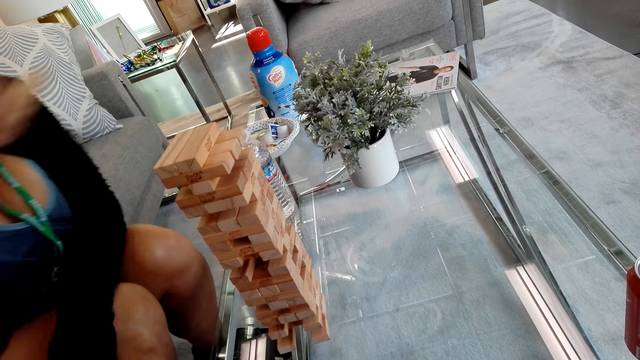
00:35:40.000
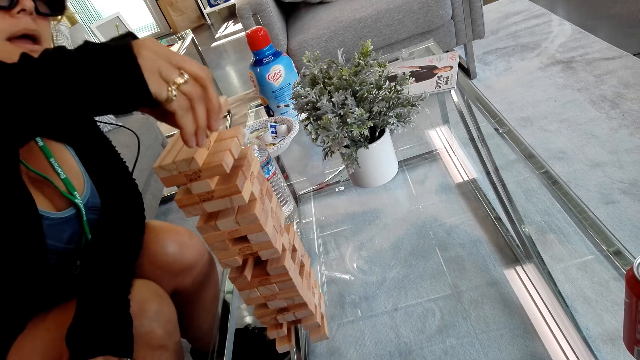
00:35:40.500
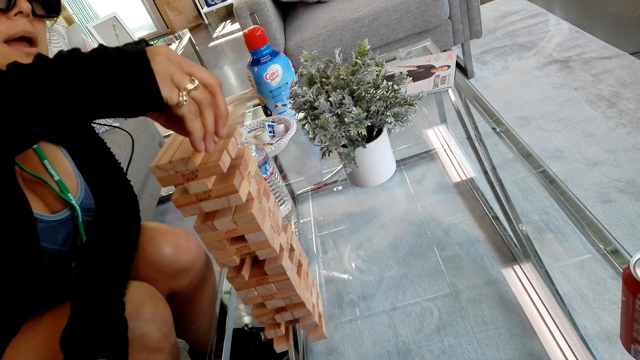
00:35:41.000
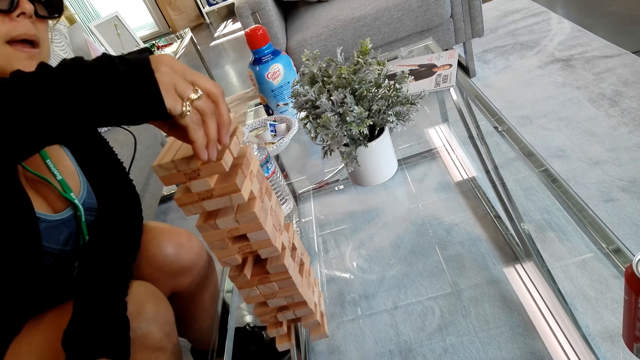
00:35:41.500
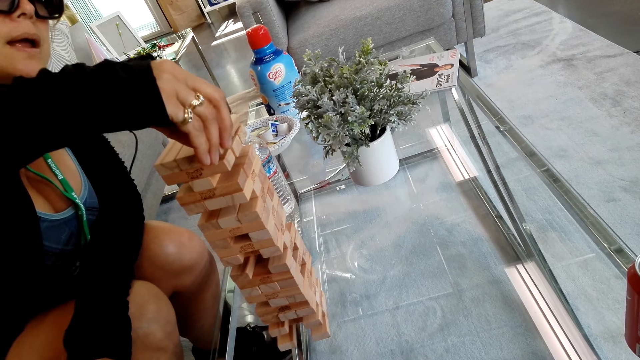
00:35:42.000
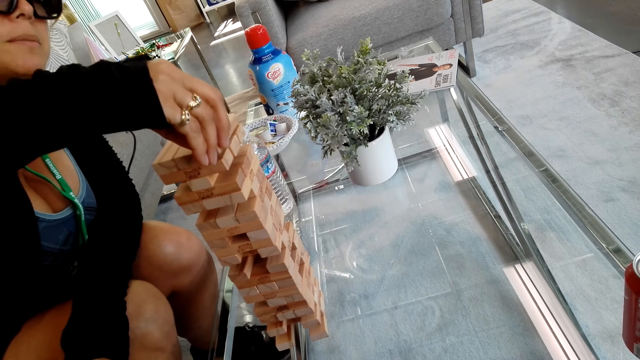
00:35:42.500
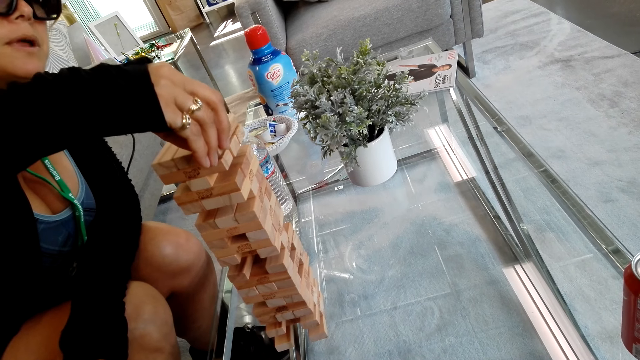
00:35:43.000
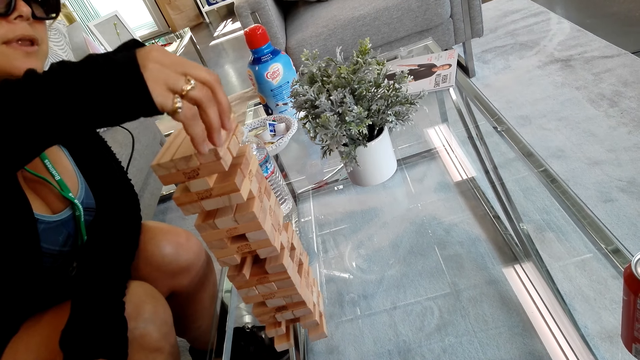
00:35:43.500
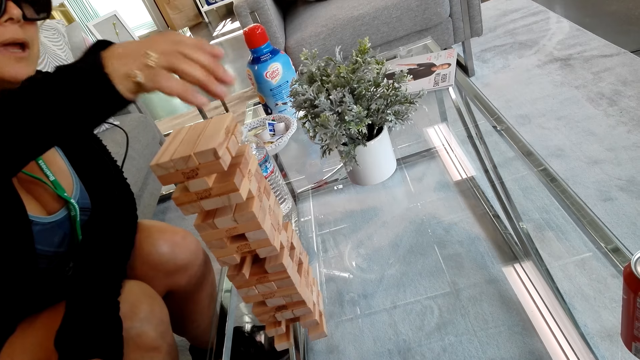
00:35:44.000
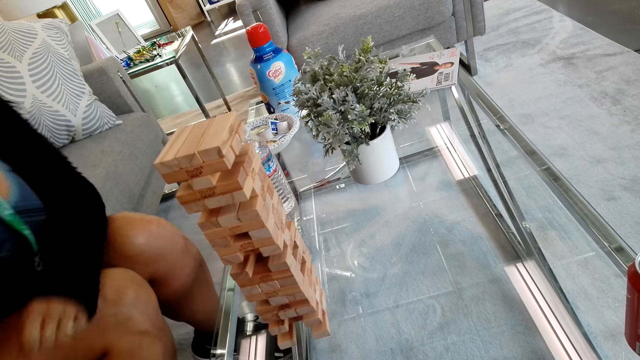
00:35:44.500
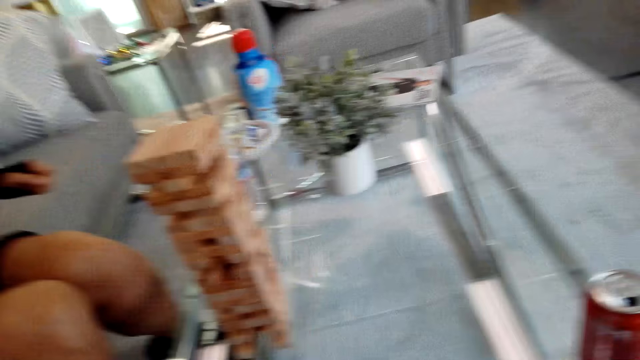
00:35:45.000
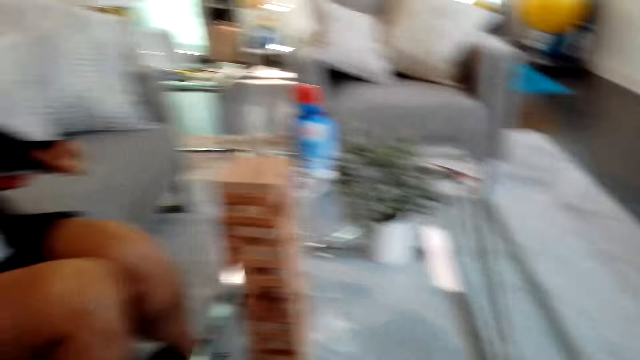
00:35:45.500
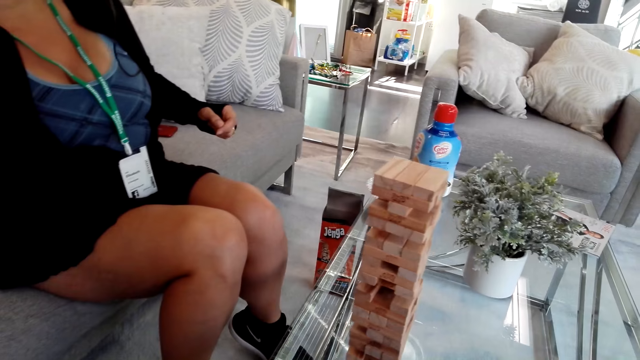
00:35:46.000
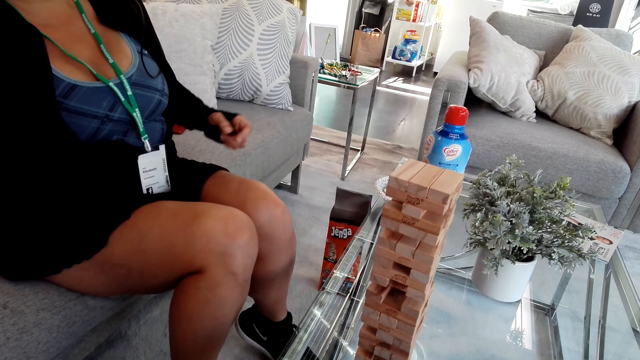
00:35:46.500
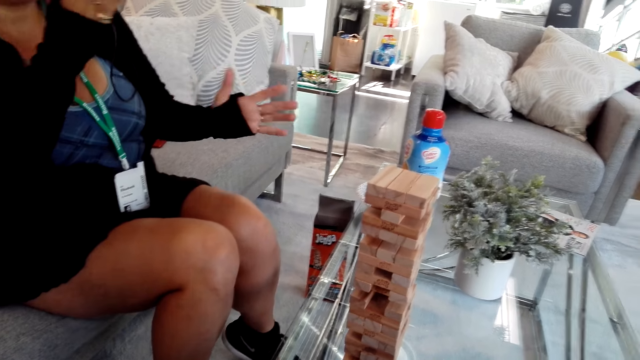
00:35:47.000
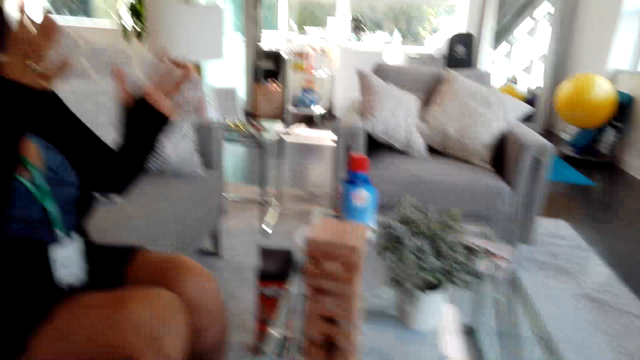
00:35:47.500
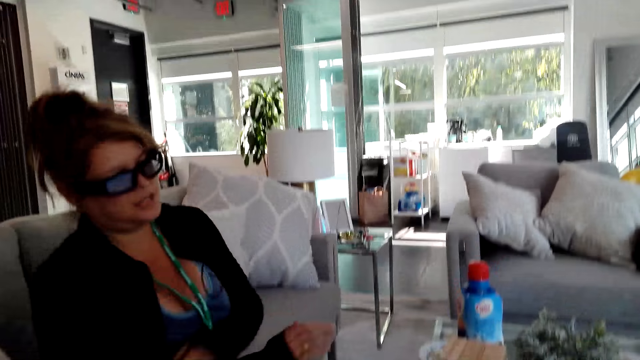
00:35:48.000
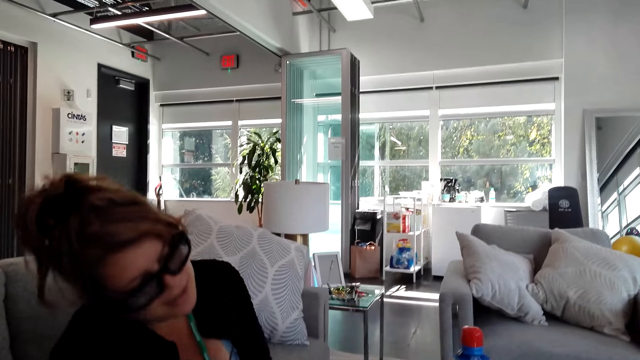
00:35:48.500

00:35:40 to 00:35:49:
The camera wearer talks to a girl.

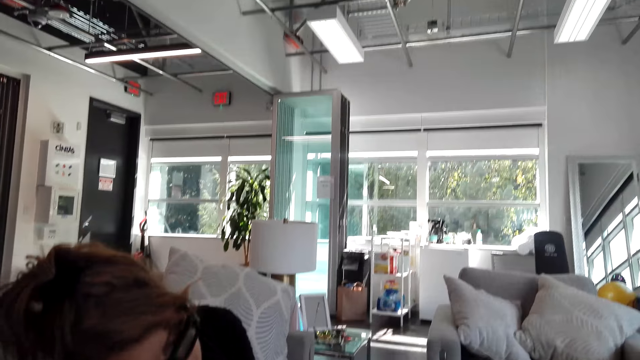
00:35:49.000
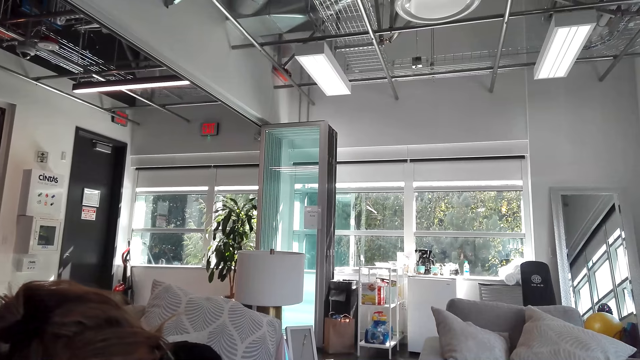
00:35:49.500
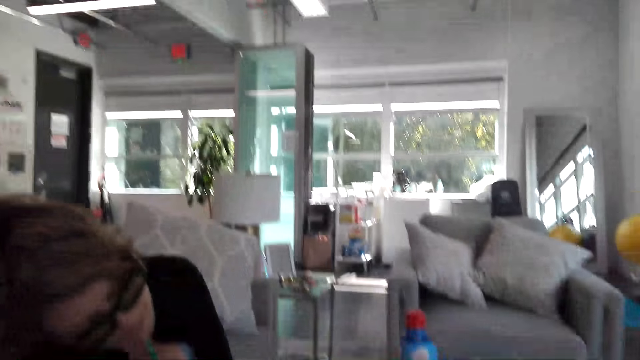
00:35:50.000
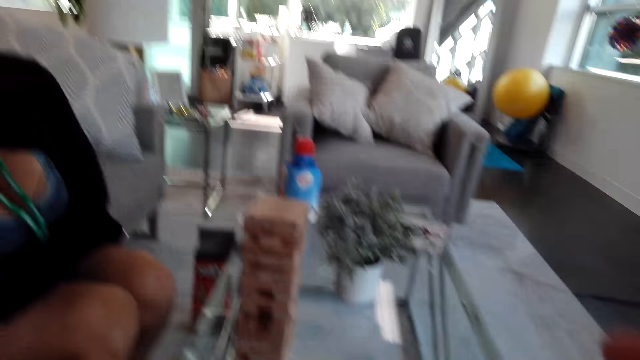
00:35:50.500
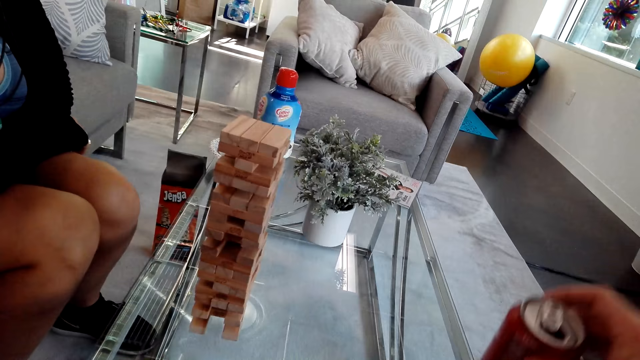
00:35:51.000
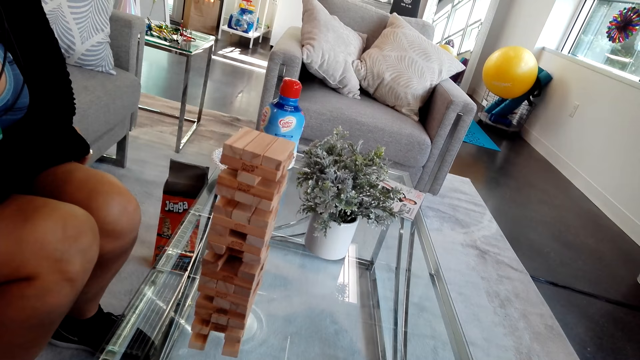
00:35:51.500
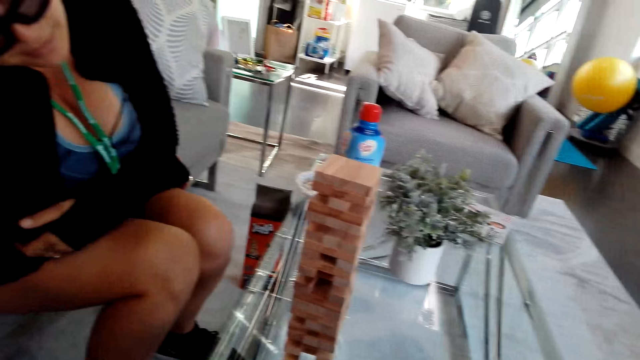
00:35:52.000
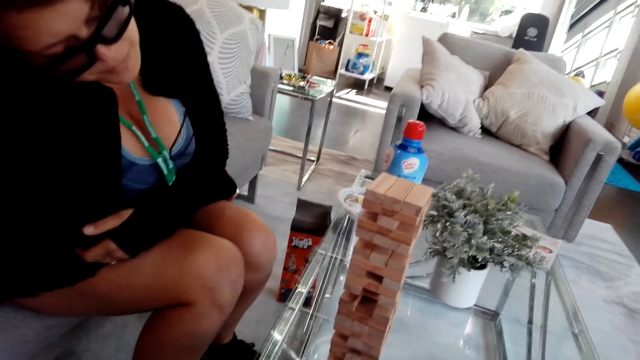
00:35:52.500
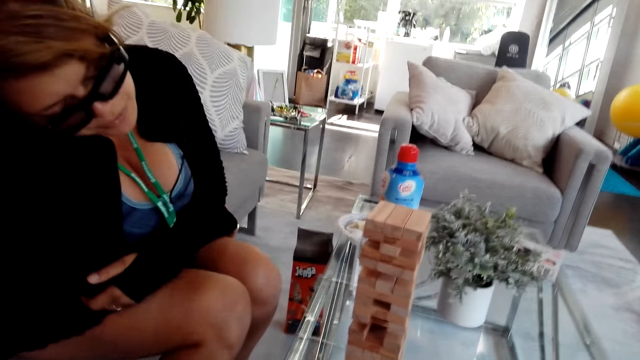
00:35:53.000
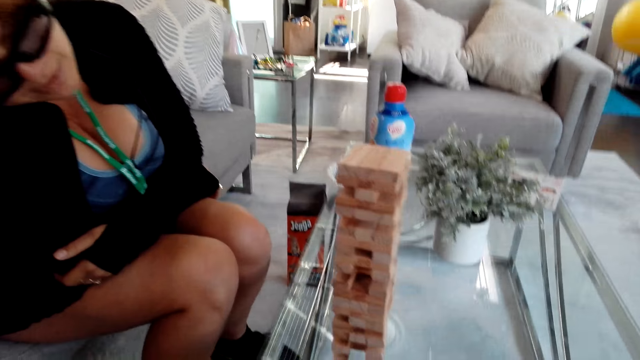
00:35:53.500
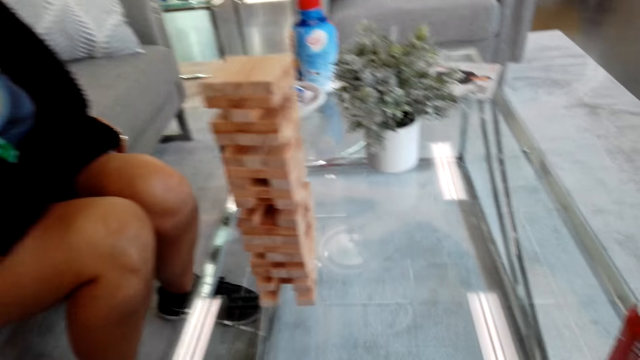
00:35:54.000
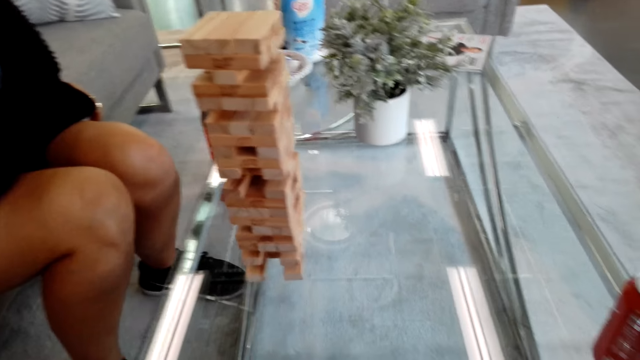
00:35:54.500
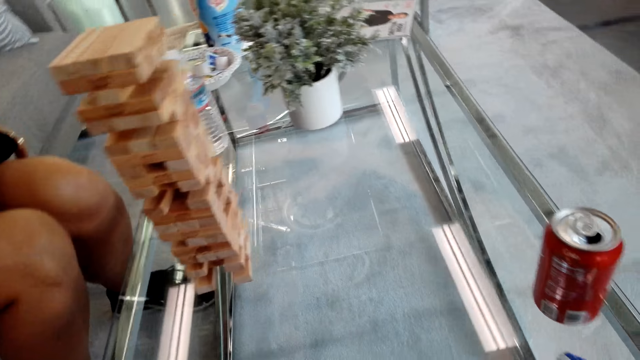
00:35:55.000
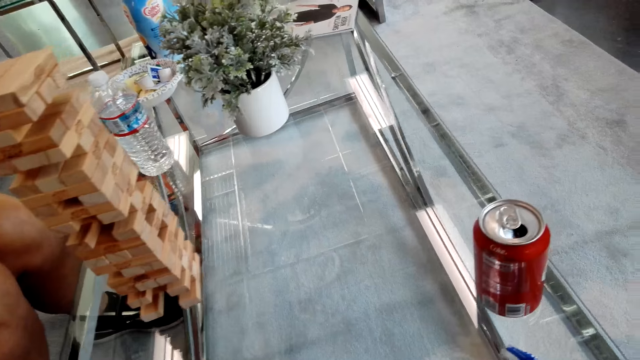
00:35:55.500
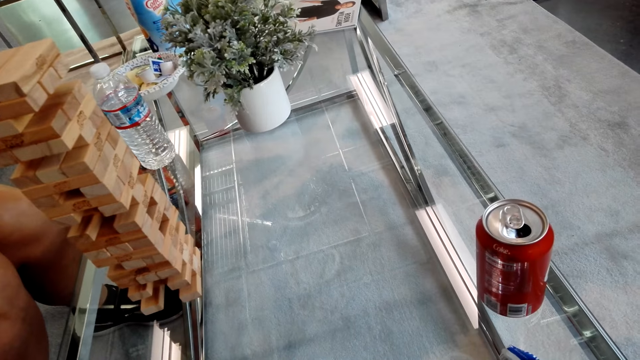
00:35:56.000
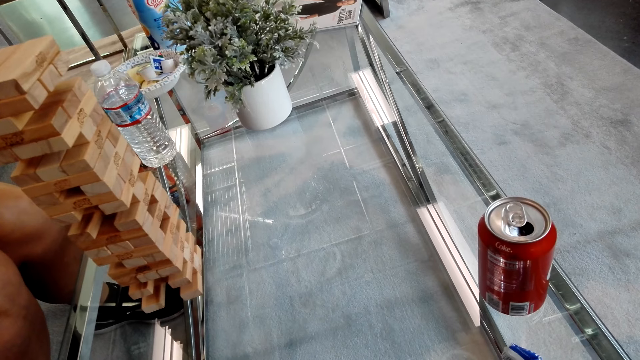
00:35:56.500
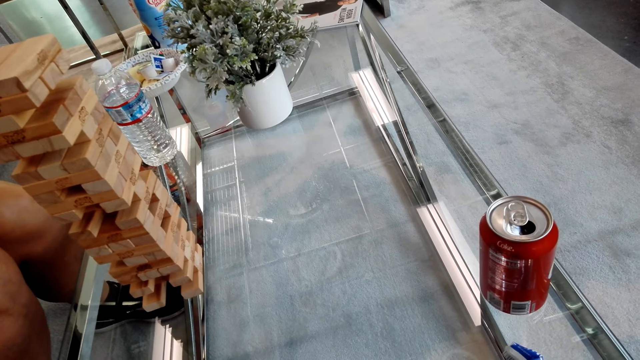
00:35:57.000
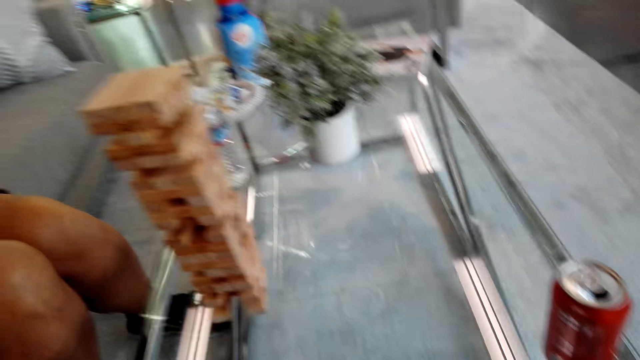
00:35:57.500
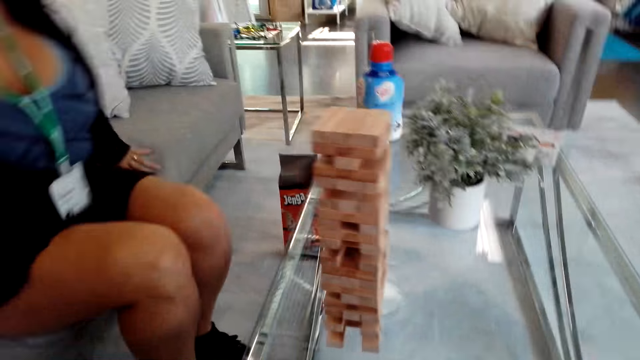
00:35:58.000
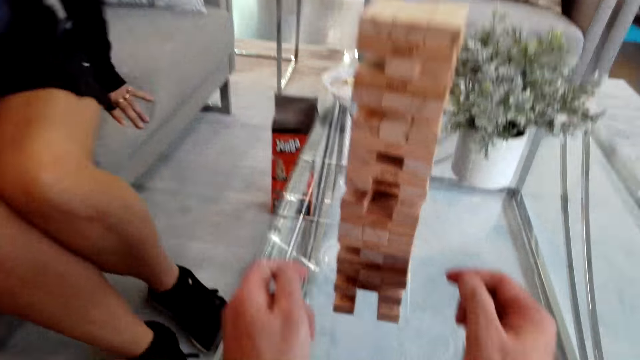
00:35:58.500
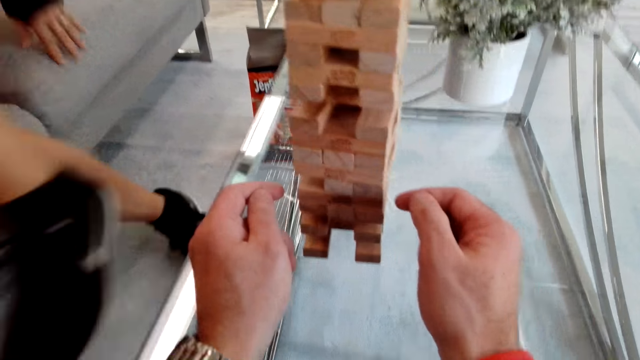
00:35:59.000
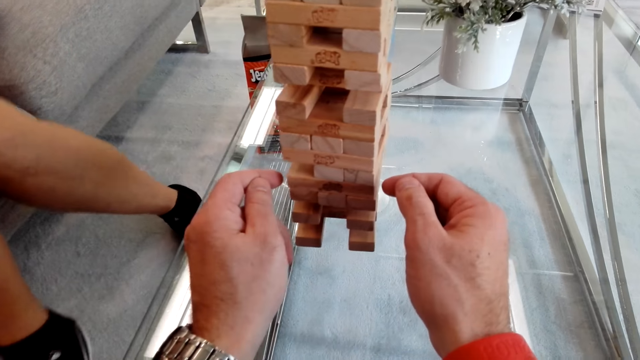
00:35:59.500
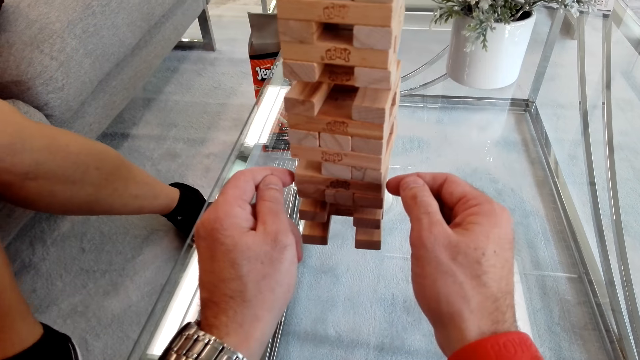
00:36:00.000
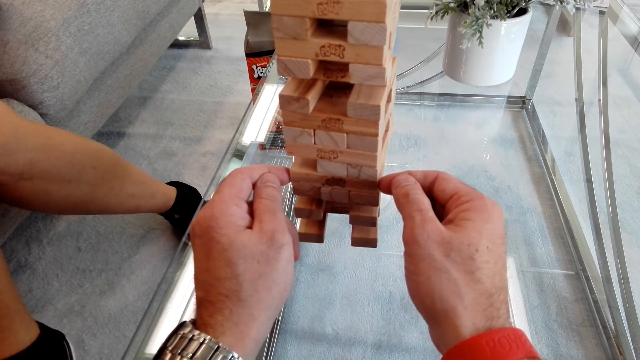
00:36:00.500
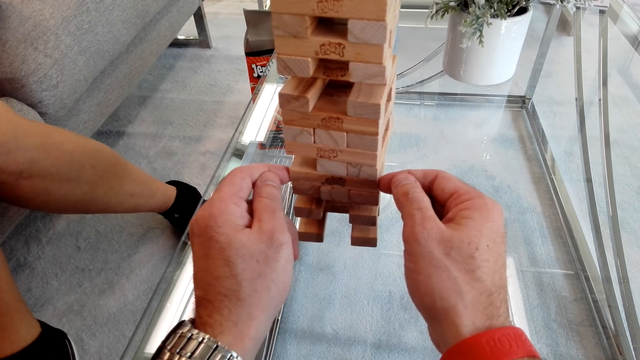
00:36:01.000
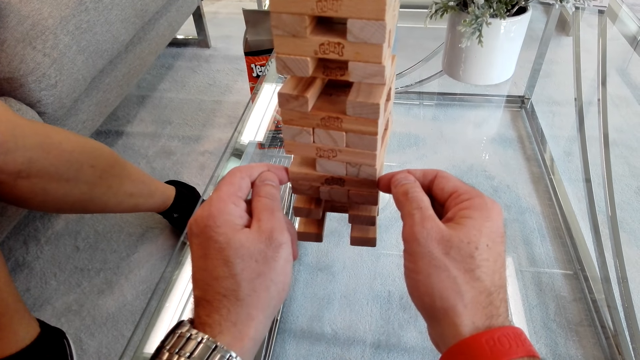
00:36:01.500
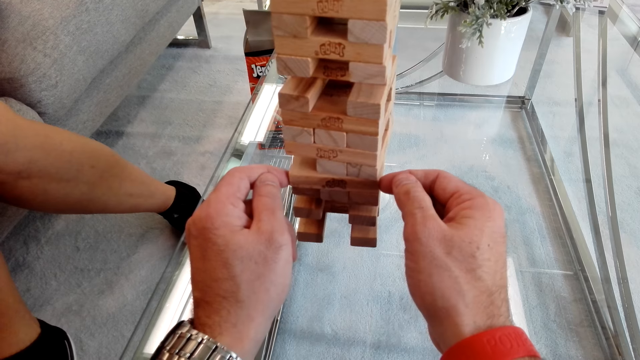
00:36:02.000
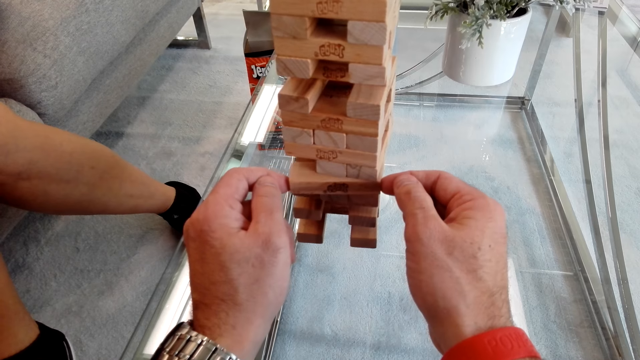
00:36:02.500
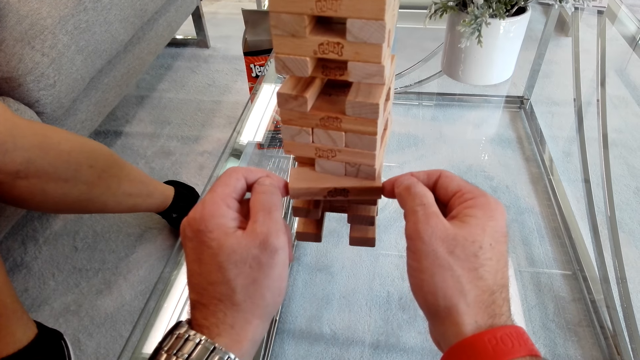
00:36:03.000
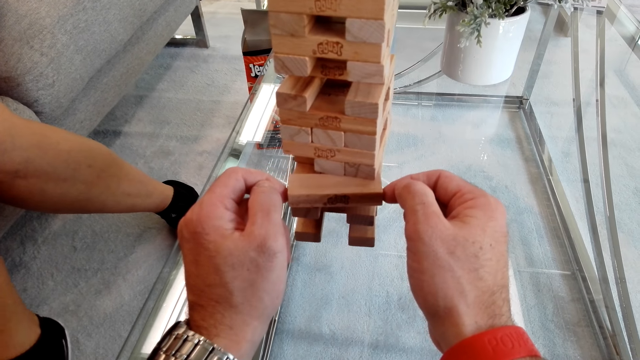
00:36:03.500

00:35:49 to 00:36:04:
The camera wearer drinks something. A girl looks at the tumbling tower. The camera wearer talks to the girl. They play the tumbling tower.
